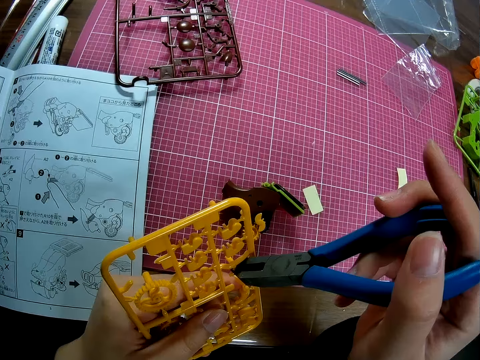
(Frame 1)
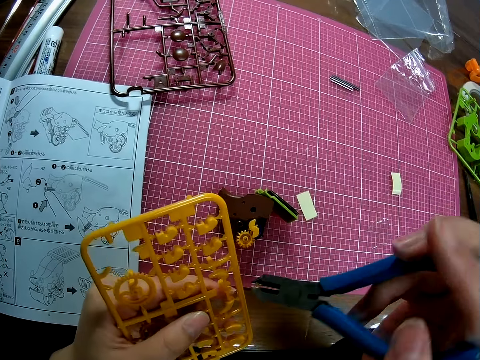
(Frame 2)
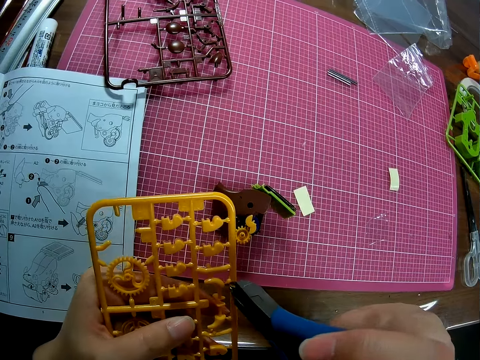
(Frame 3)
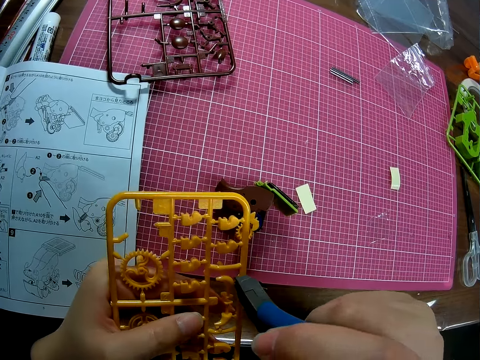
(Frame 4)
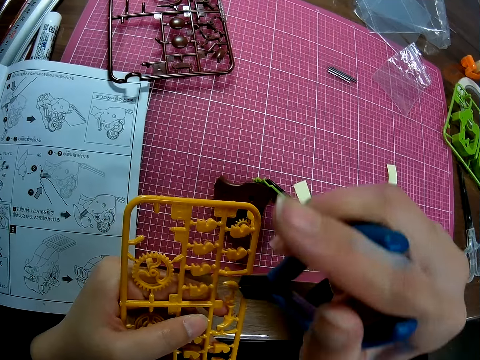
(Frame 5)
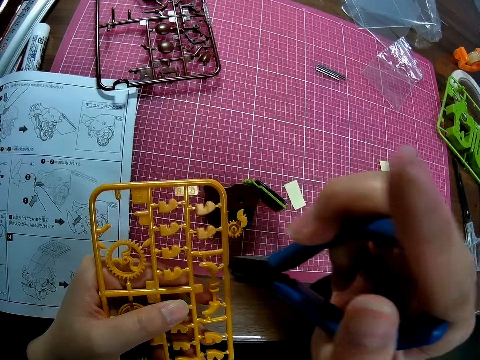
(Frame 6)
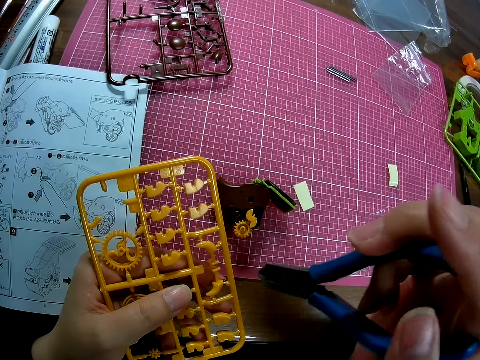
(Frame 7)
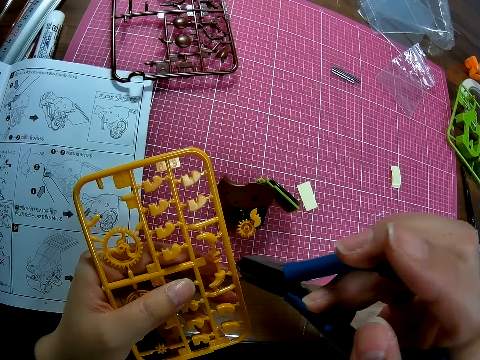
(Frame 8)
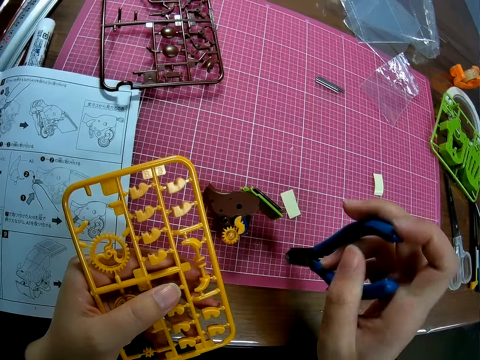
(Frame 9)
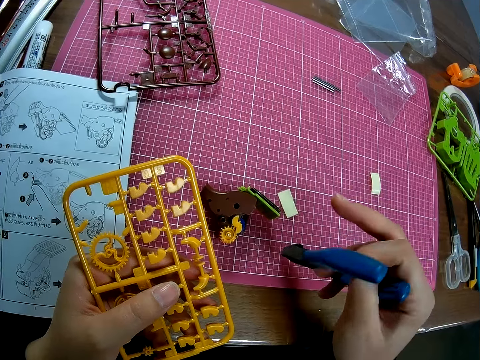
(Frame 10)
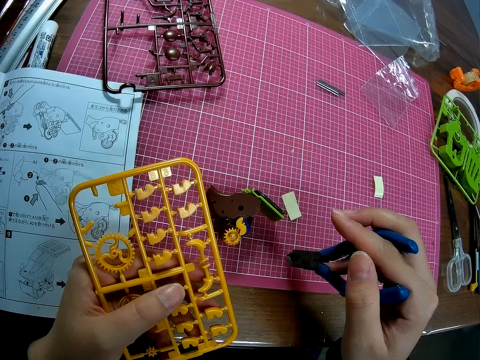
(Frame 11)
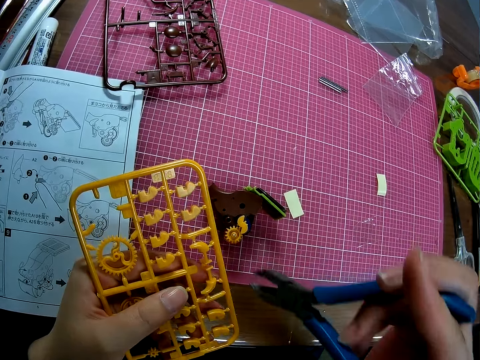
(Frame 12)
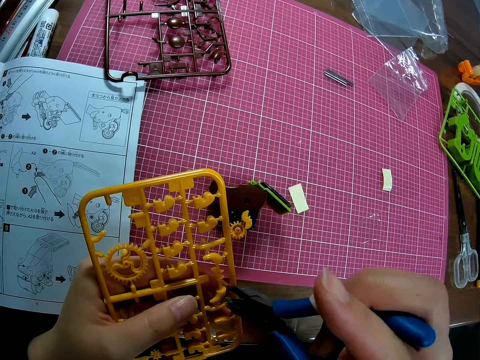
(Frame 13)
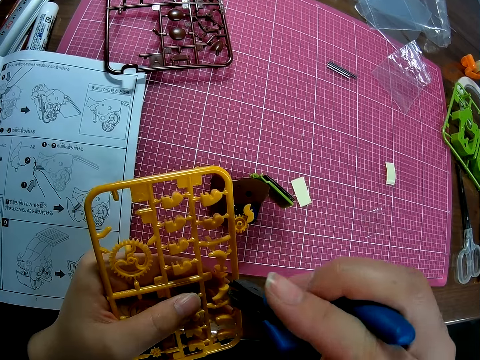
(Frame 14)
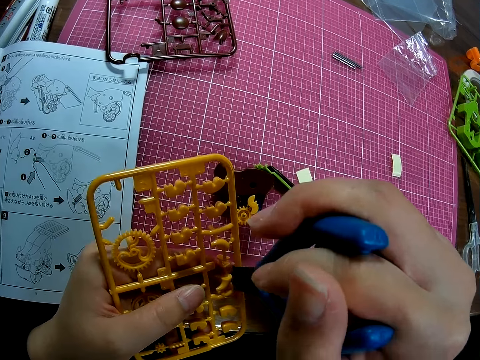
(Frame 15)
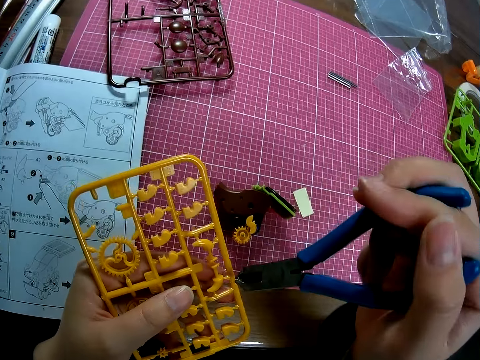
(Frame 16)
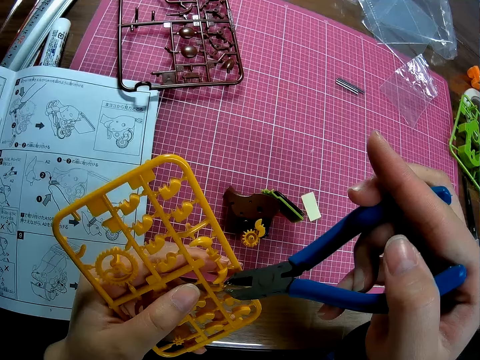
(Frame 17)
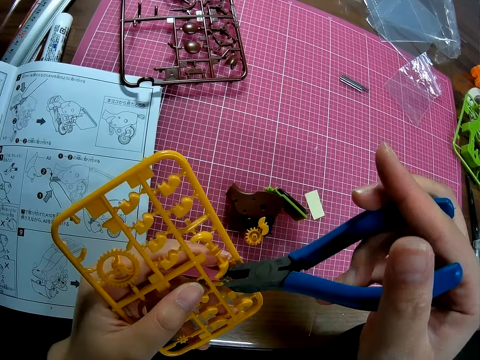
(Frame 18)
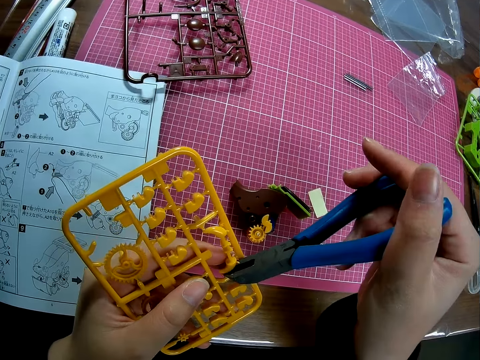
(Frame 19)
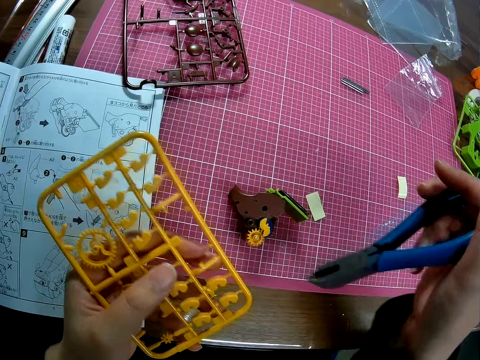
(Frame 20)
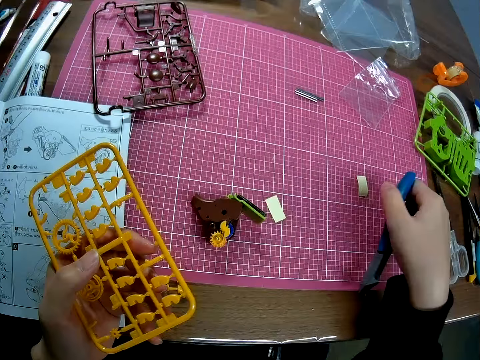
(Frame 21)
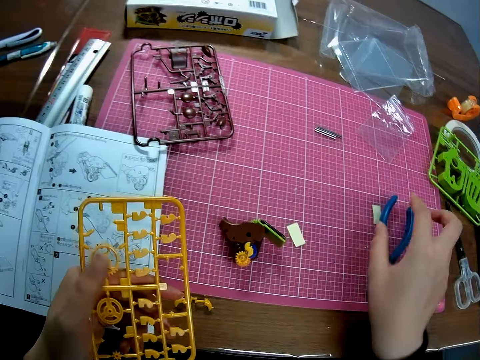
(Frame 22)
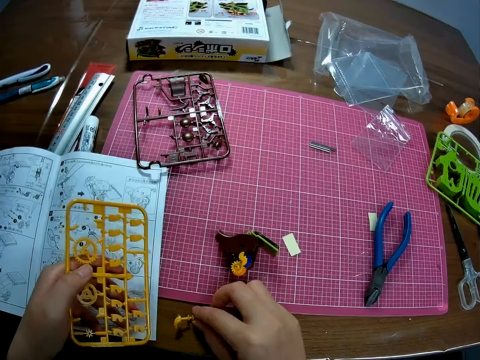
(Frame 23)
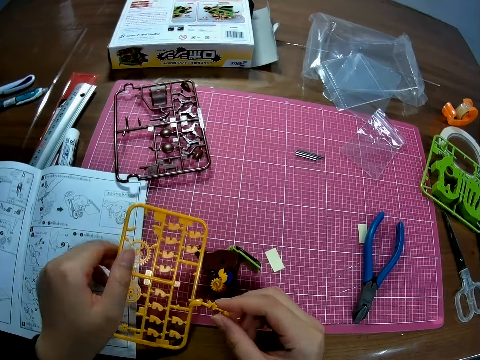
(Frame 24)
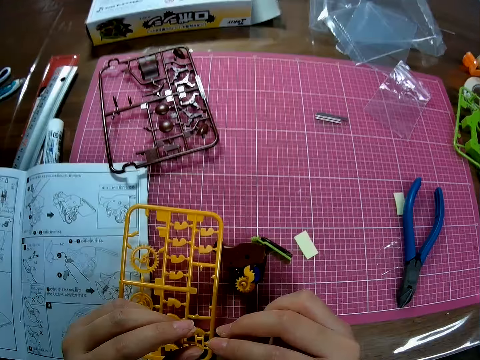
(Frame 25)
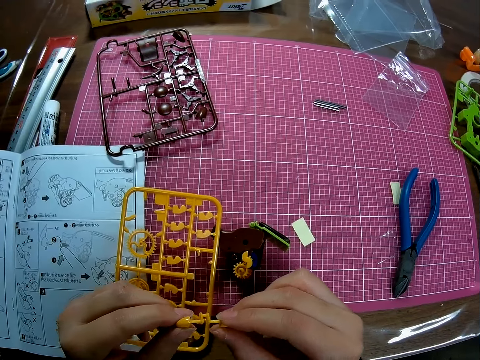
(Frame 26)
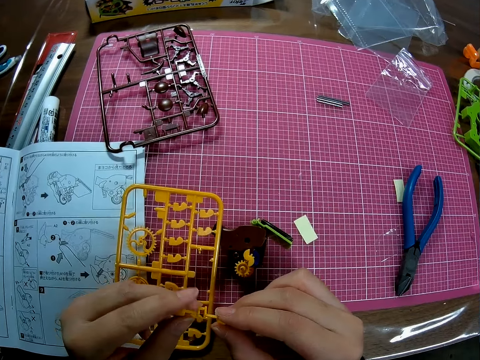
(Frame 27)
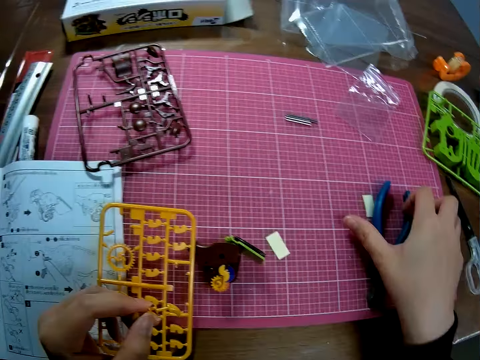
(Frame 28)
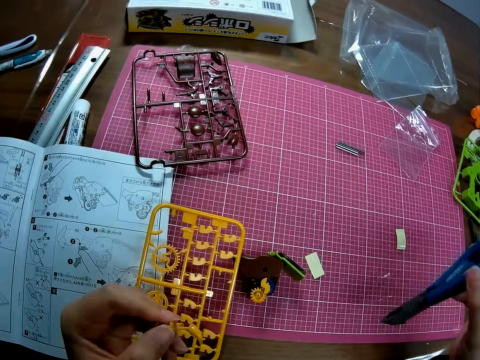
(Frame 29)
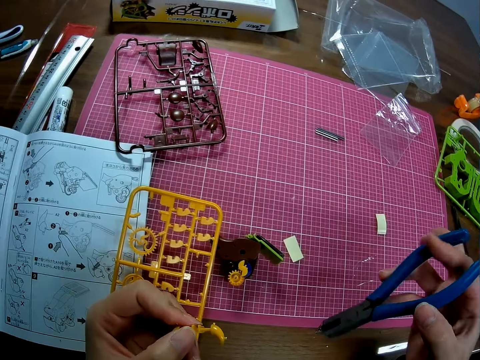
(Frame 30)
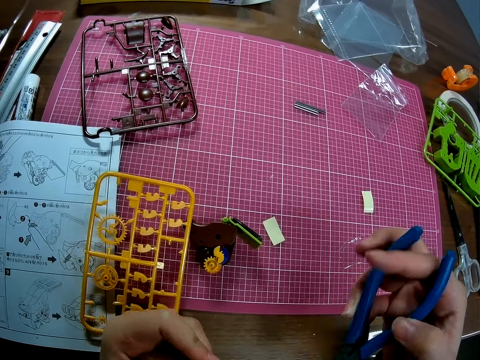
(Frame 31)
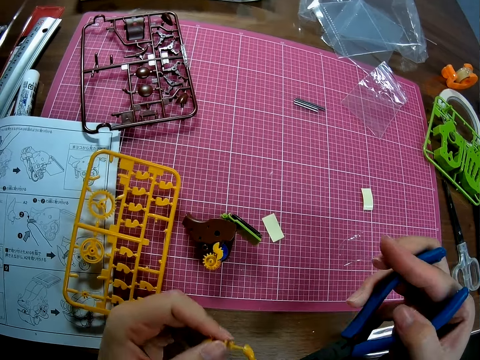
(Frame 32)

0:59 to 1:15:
The camera wearer adjusts the pliers on the hand. She plucks out a piece of the arm micron. She drops the pliers on the table with her right hand. She picks up a yellow piece from the table with her right hand. She drops the yellow sheet in her left hand on the table. She holds the yellow piece with her two hands. She picks up the pliers from the table with her right hand.

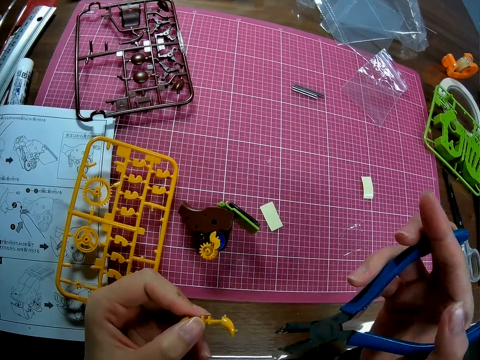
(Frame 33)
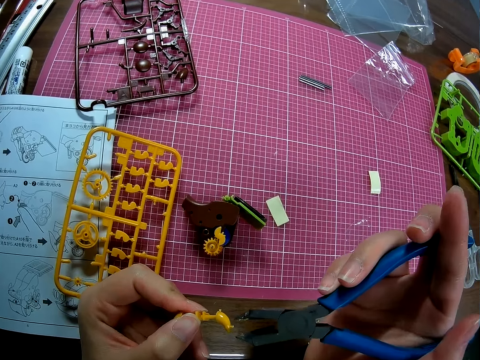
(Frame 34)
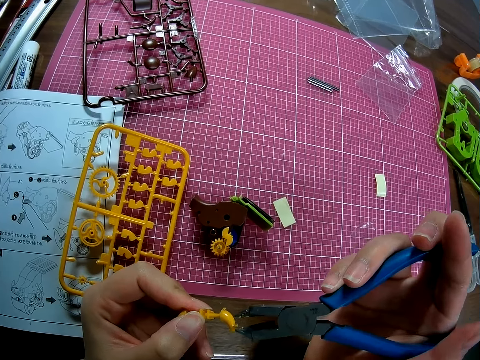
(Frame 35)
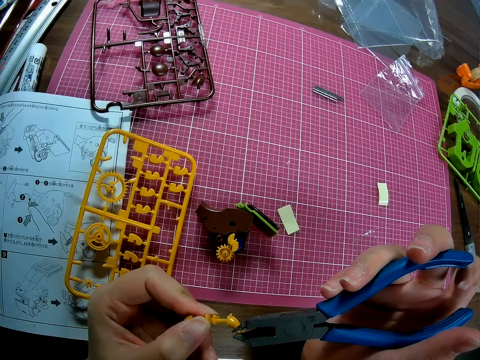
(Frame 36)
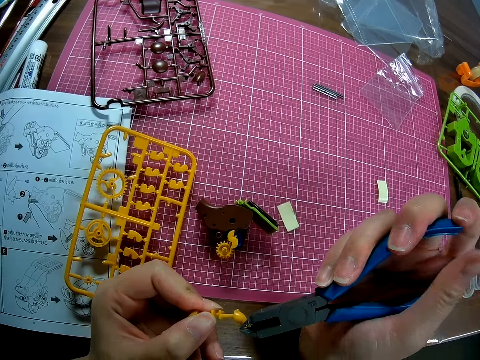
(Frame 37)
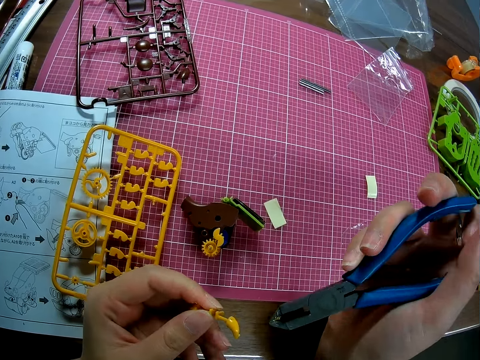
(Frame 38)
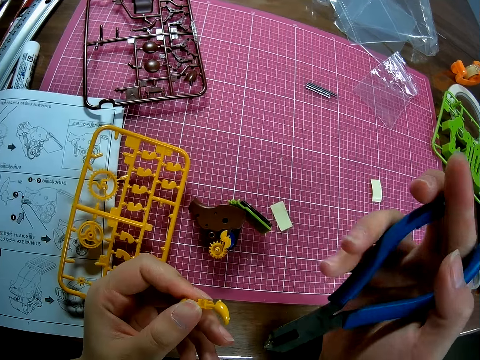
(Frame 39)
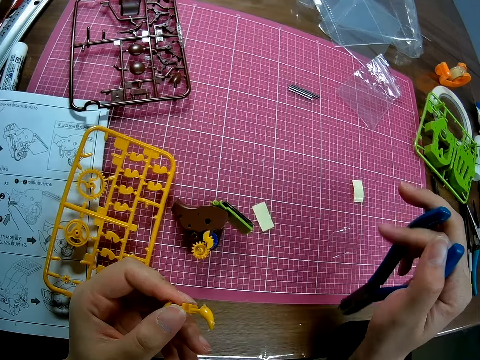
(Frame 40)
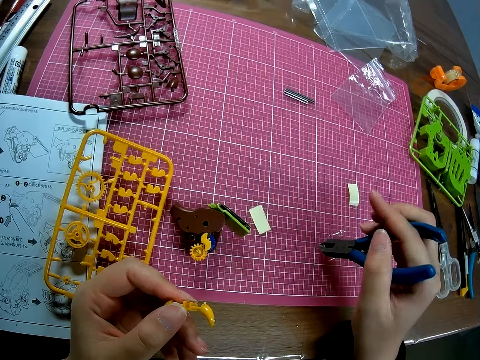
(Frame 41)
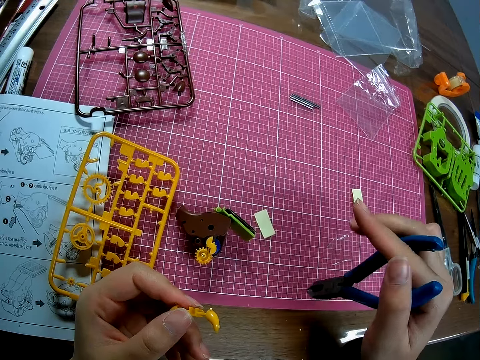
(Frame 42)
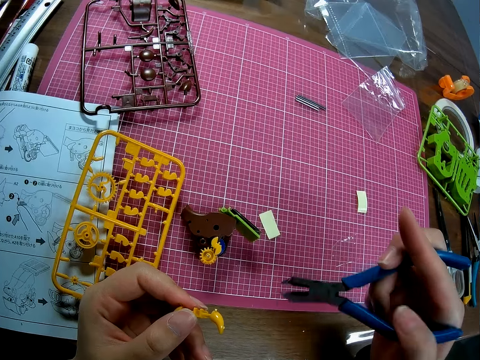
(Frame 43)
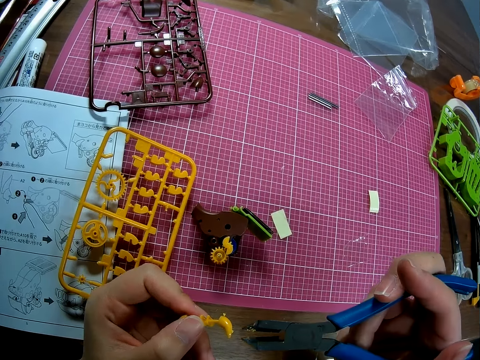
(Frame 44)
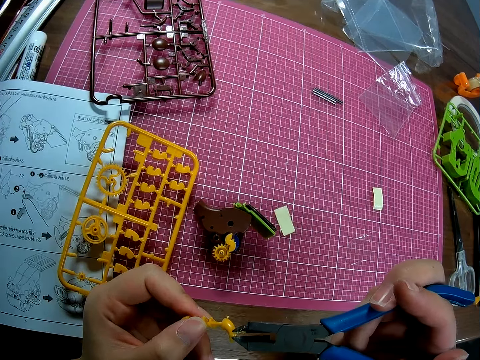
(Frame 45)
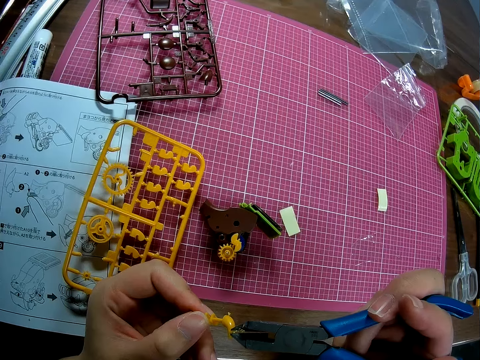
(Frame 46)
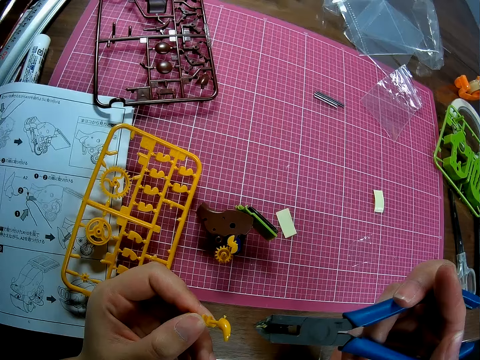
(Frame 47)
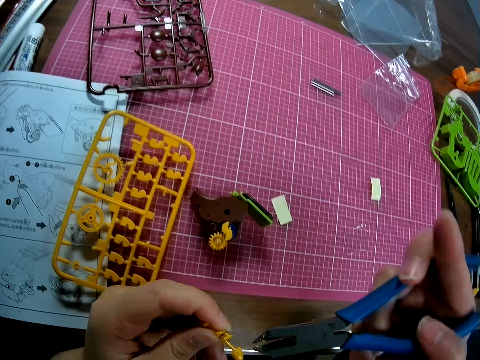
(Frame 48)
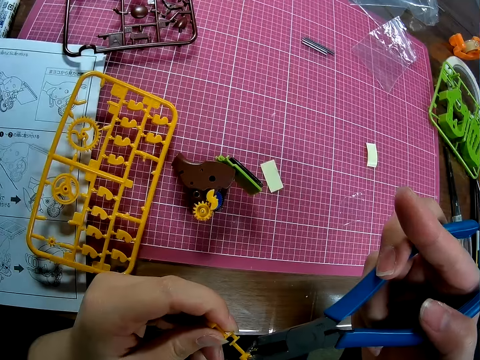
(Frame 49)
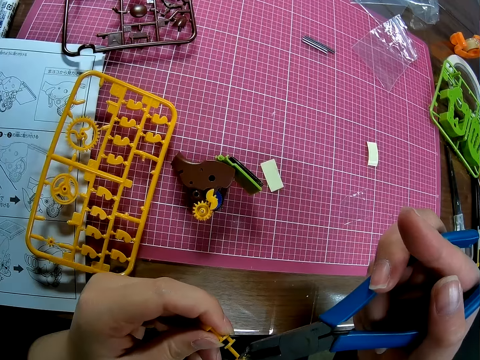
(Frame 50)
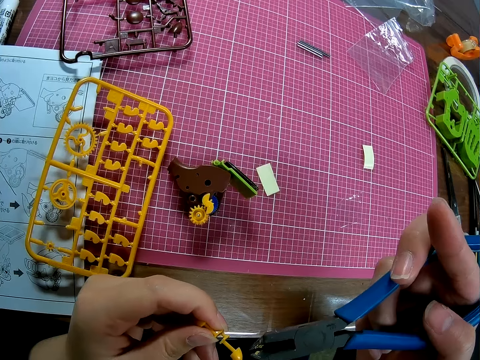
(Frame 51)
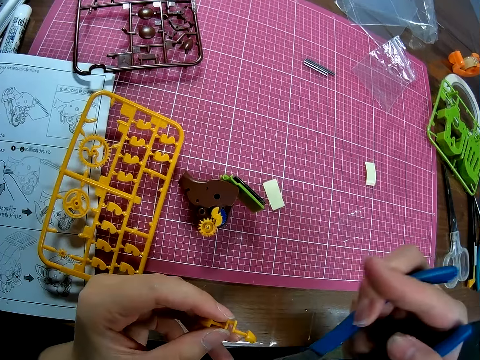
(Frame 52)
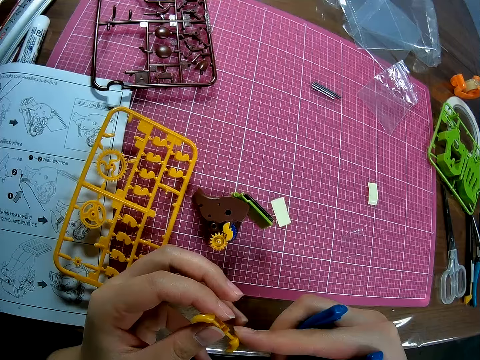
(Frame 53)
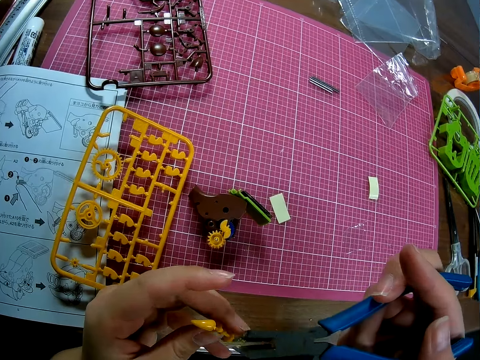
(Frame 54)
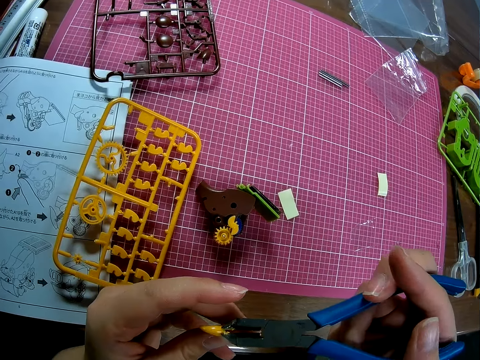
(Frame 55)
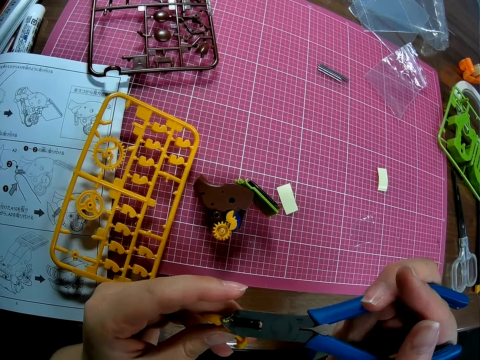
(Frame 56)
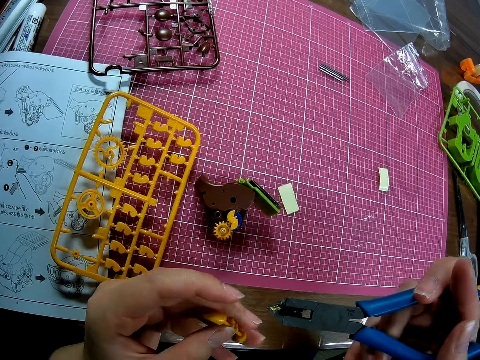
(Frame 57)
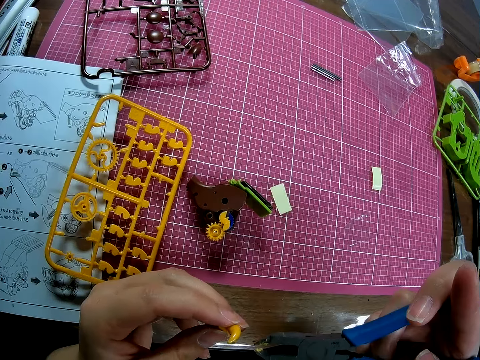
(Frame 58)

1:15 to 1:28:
The camera wearer cuts a small part. They dismantle the yellow piece with the pliers. They adjust the pliers on the hand. They remove the small part.
